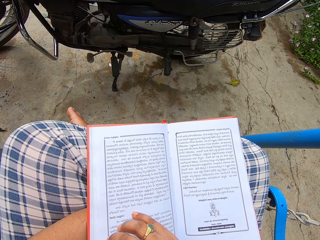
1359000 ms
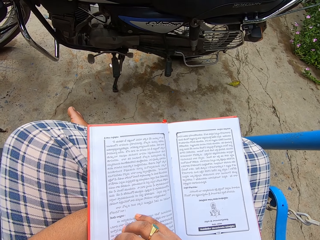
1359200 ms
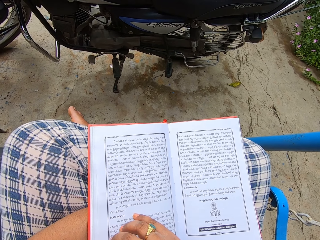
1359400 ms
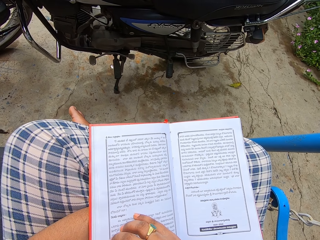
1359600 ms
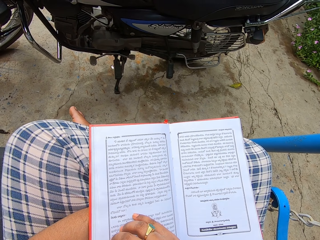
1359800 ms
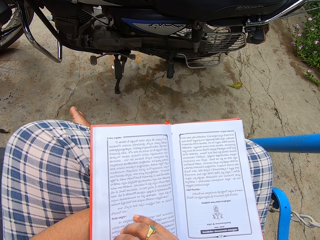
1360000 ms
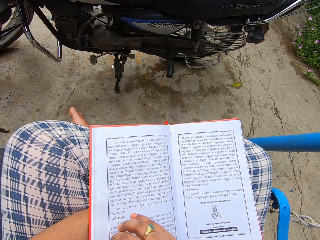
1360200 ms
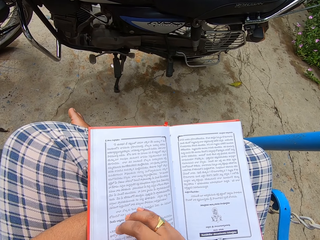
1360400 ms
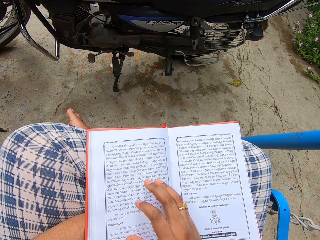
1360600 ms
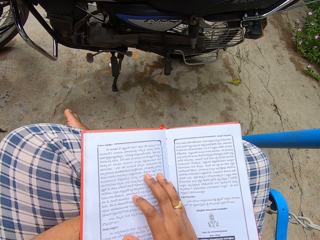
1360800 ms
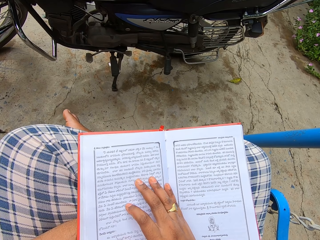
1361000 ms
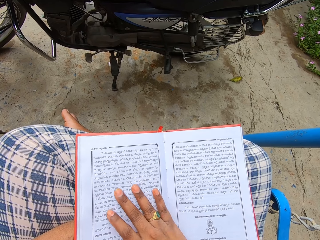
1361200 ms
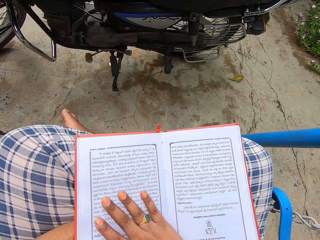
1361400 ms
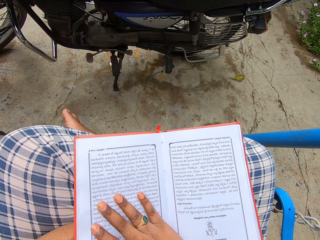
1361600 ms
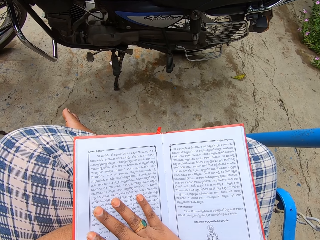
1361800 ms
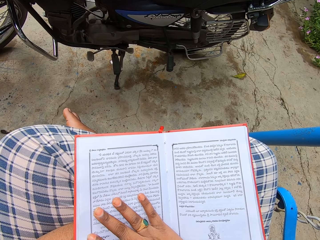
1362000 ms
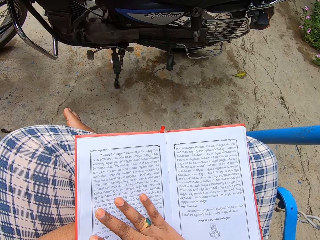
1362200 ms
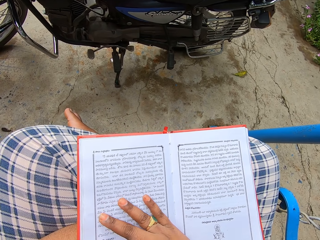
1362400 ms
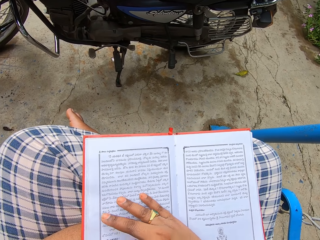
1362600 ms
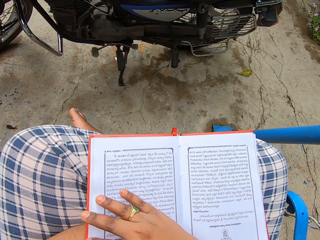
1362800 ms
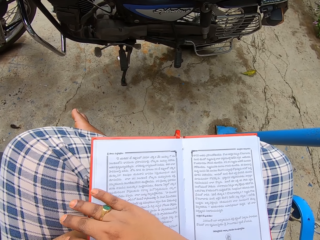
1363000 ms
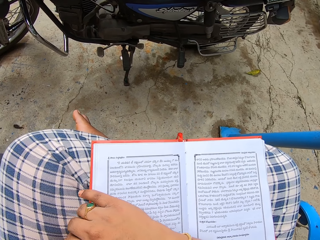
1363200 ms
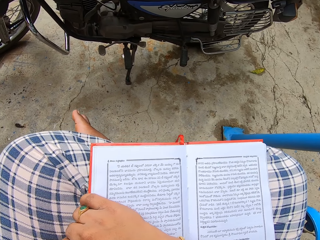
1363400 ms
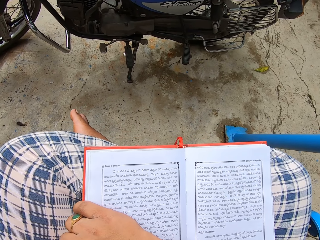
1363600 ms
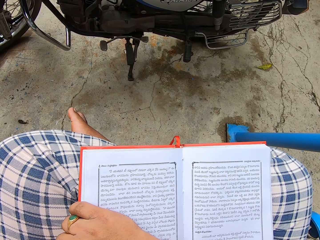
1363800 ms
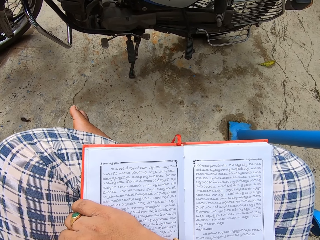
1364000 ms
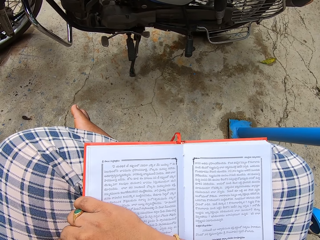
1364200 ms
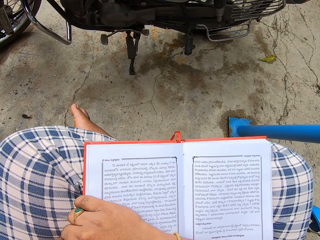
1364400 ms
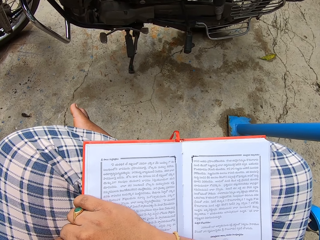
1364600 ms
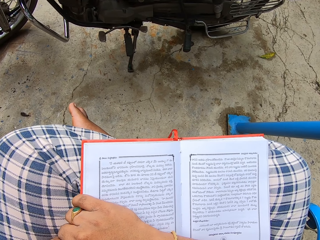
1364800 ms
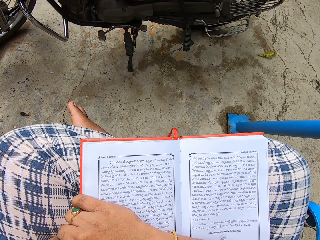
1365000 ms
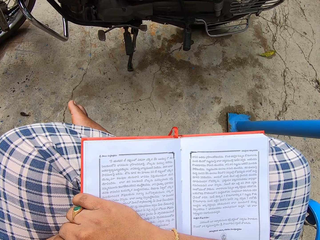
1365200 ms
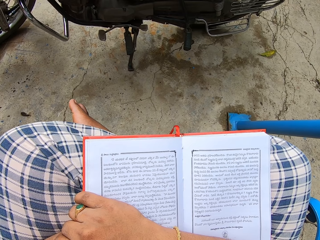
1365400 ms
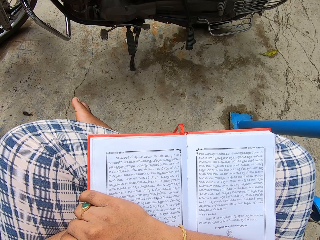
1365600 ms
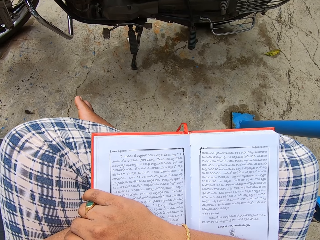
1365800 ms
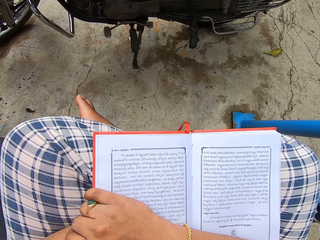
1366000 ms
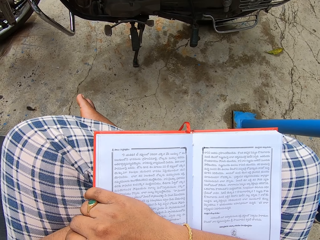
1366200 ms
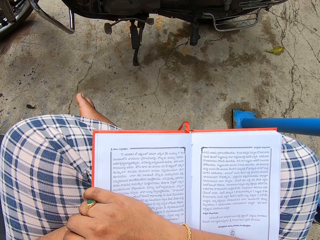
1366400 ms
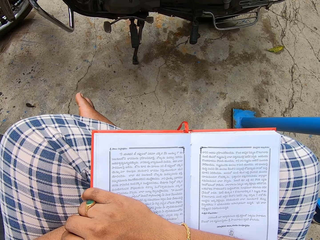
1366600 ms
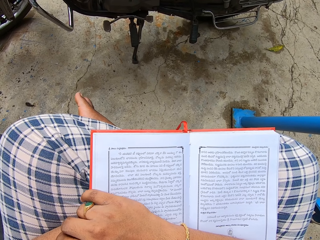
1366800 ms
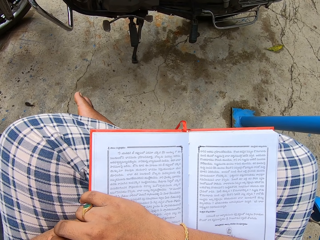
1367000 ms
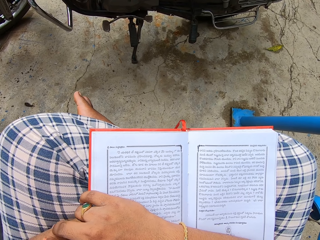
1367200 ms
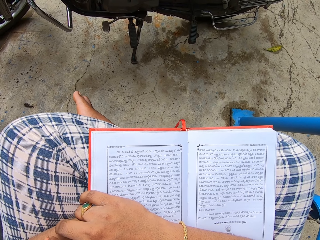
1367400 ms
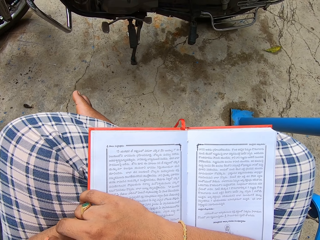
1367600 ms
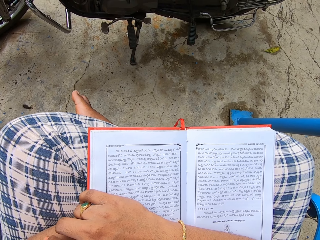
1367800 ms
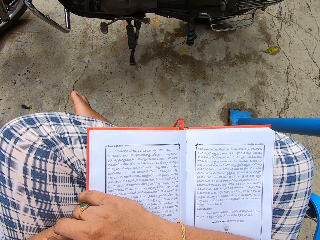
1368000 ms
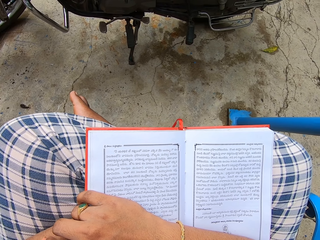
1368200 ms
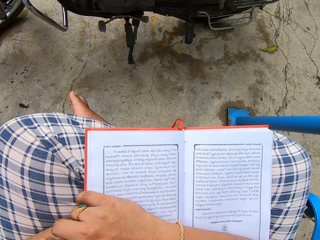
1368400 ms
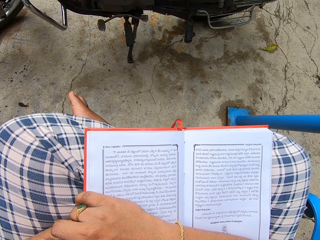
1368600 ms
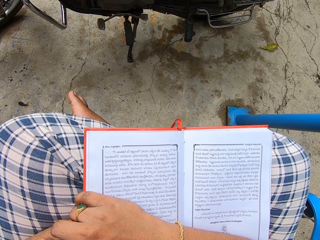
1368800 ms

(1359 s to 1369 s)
The camera wearer touches the book with the right hand. They read the book. They move the right hand on the book.

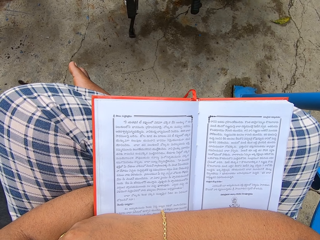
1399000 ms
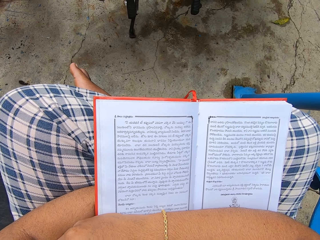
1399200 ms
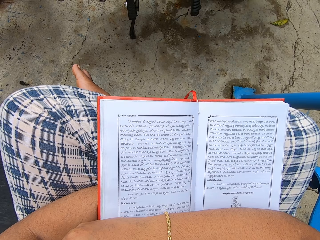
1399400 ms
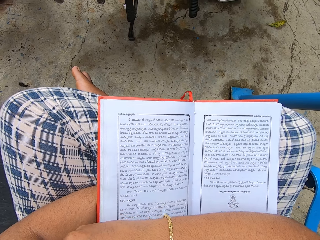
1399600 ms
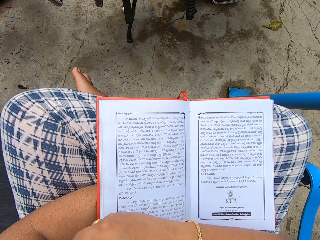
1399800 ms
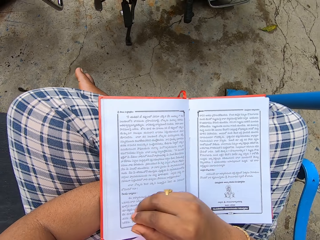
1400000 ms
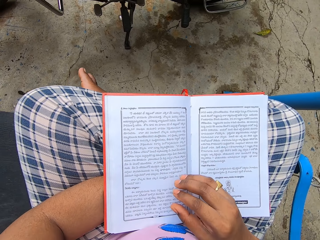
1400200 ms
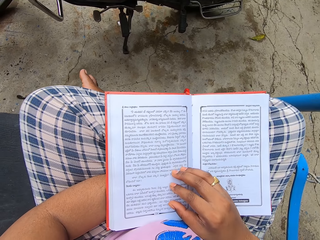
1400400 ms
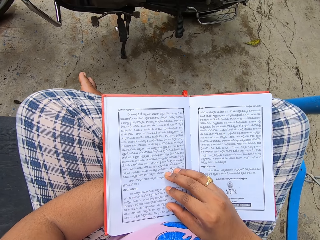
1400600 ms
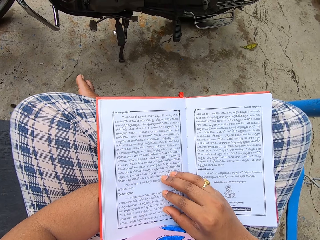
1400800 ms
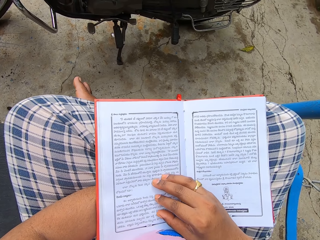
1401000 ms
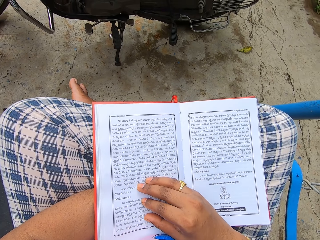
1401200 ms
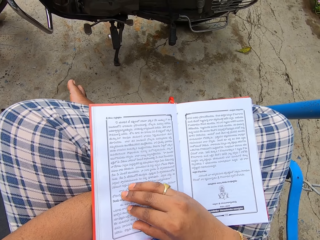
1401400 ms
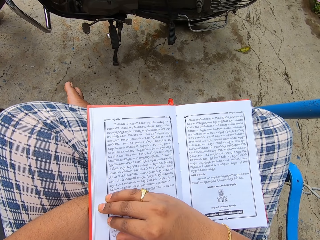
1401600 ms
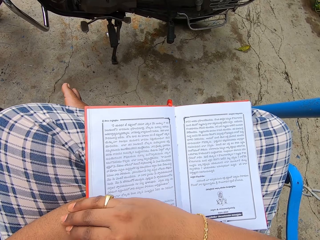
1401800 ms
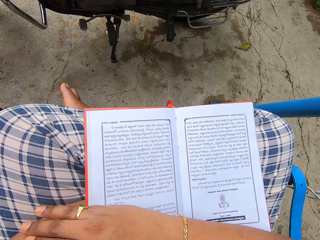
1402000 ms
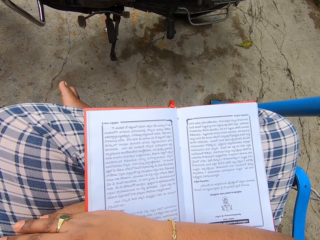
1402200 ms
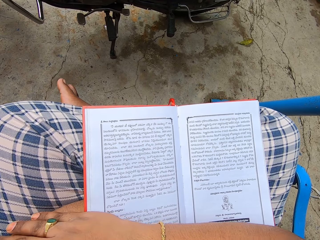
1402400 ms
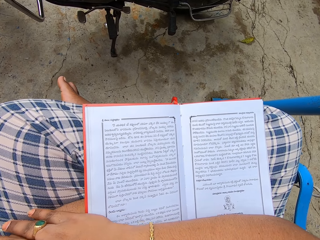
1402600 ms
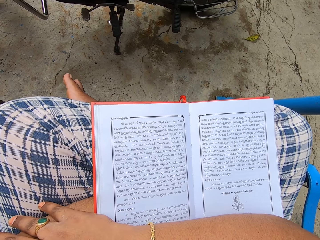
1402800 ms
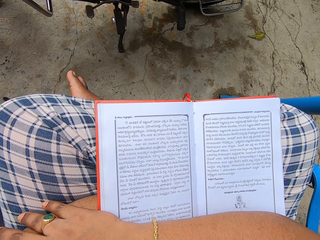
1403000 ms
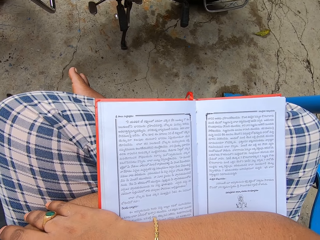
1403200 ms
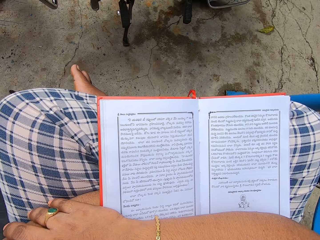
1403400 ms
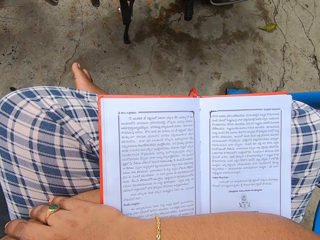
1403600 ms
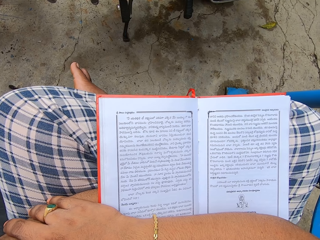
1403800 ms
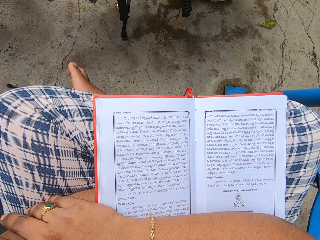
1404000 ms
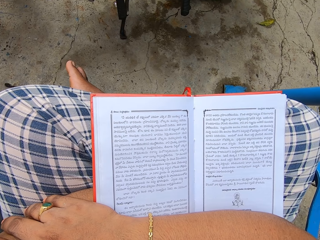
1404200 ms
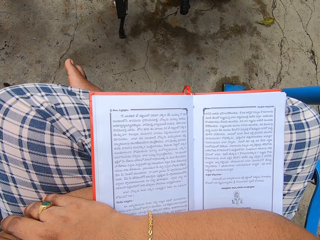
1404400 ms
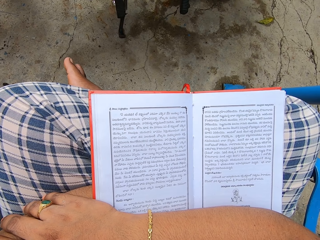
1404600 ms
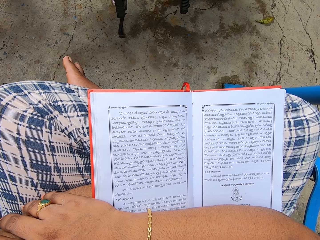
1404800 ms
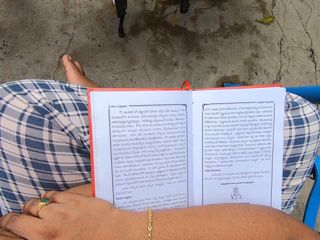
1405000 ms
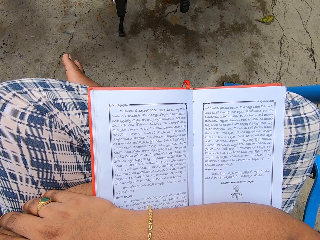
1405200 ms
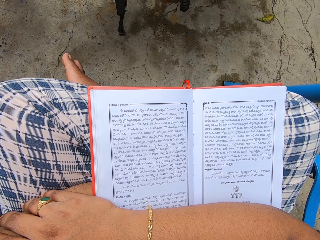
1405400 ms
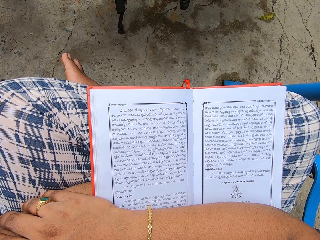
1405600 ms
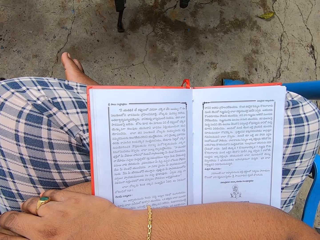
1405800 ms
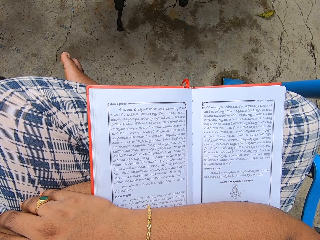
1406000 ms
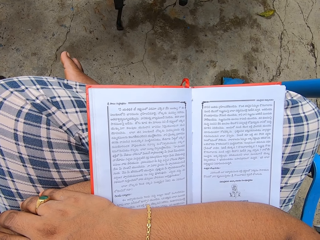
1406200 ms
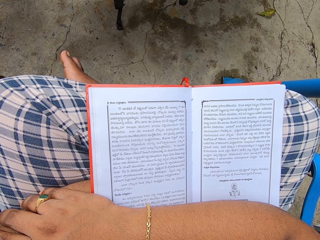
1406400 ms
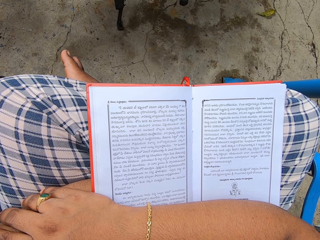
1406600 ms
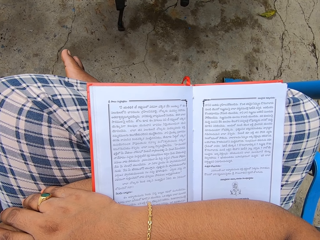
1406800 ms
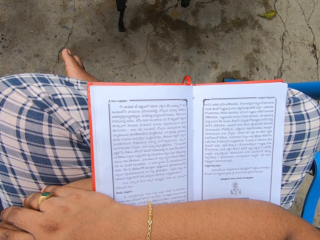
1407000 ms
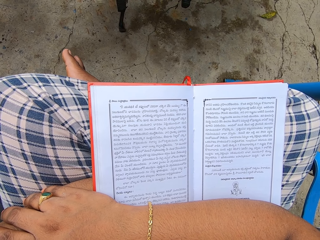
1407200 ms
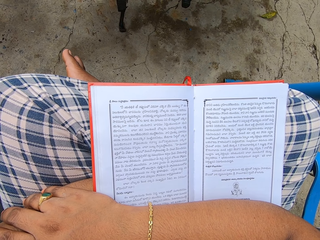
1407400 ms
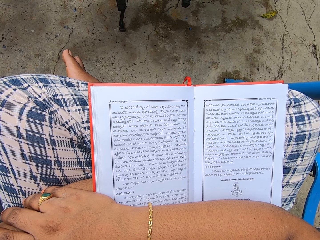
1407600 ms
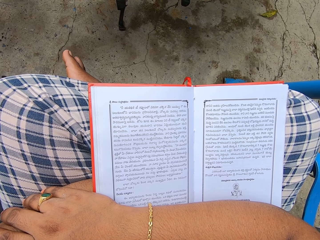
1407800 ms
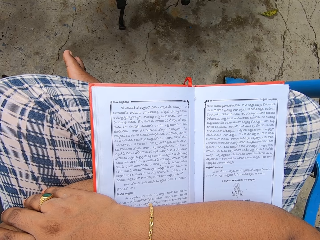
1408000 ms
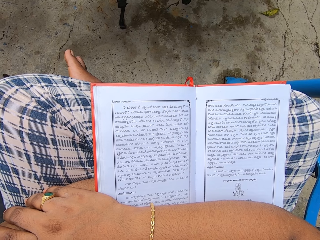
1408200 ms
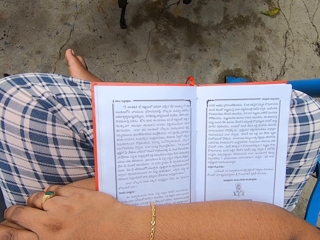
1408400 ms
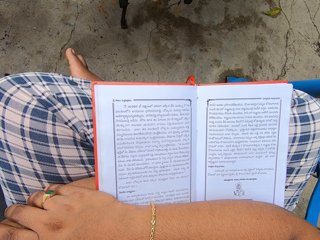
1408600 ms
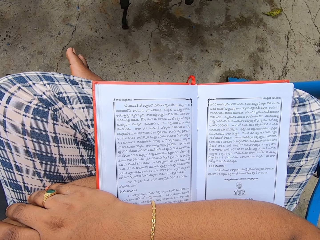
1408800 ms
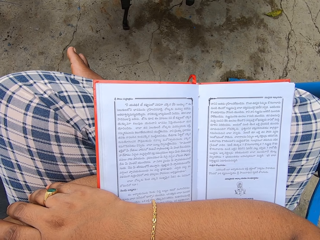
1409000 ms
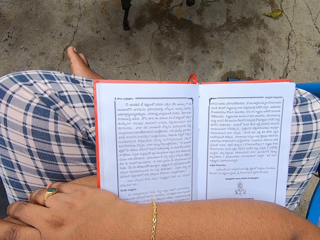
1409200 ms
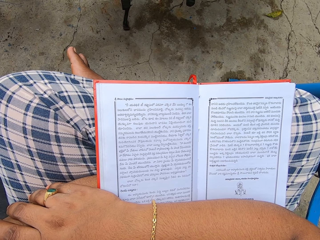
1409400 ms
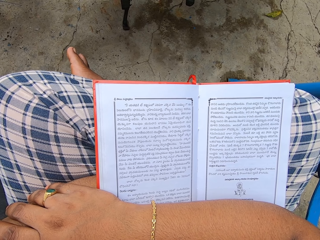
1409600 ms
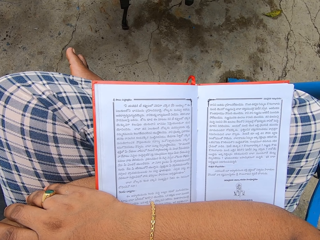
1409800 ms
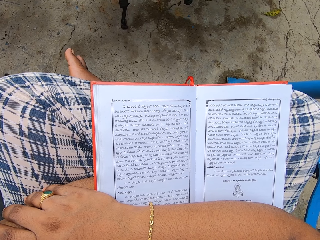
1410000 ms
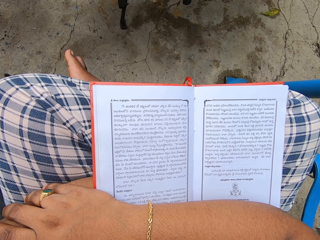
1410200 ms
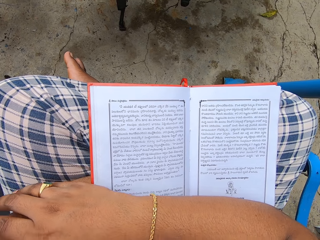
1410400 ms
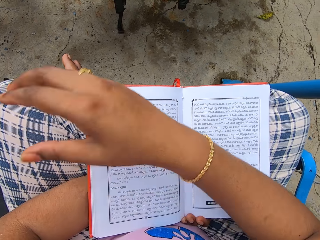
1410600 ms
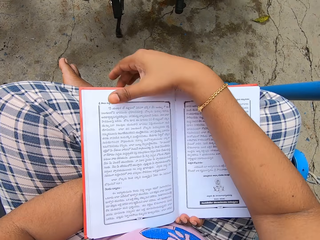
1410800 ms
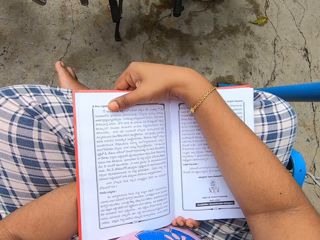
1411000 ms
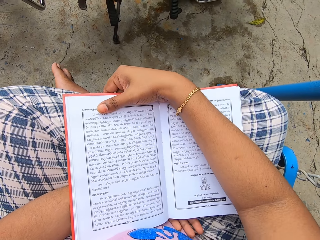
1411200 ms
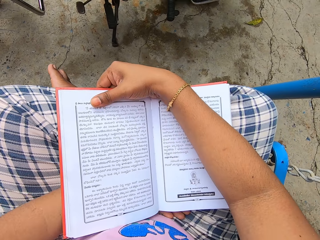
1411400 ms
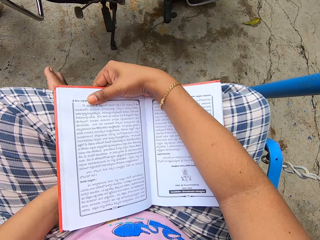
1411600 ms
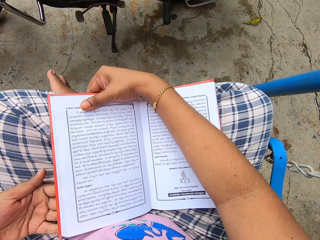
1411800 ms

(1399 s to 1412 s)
The camera wearer moves the hand. They read the book. They touch the book.
